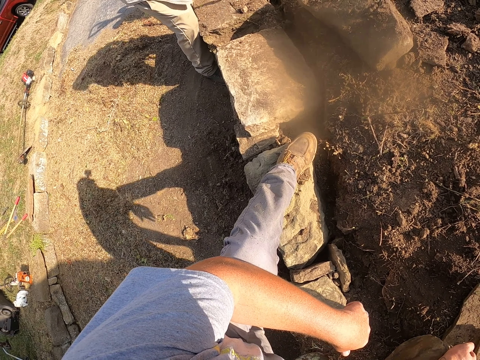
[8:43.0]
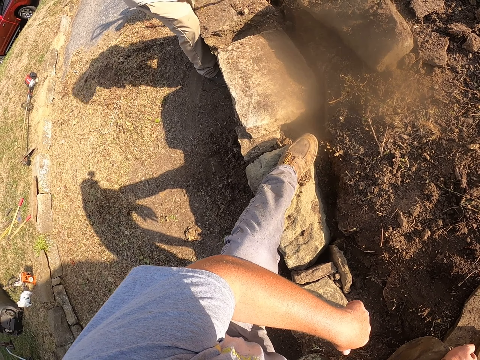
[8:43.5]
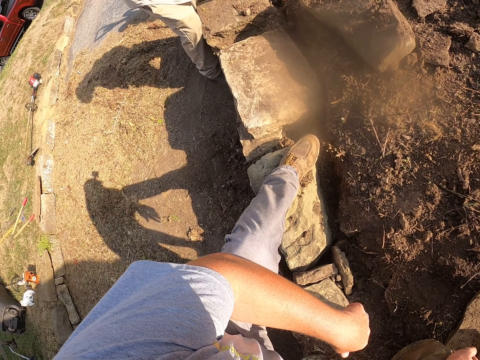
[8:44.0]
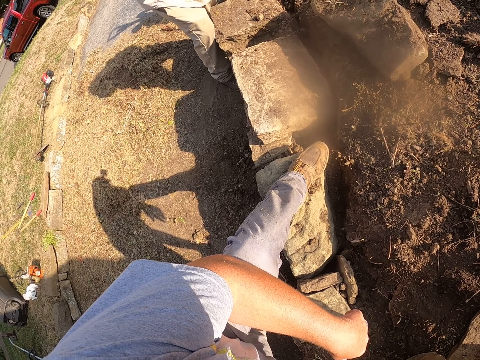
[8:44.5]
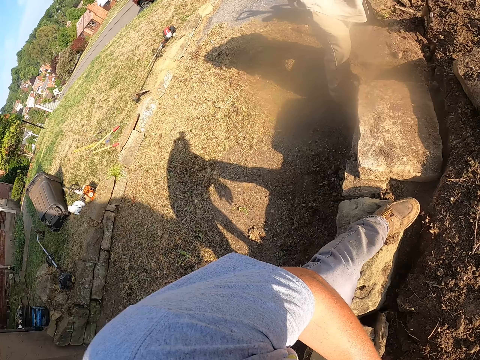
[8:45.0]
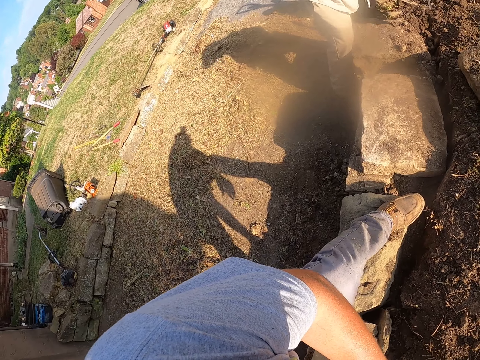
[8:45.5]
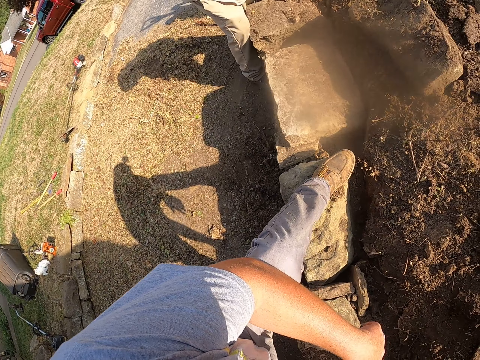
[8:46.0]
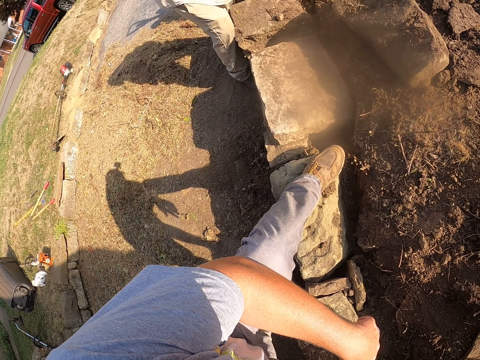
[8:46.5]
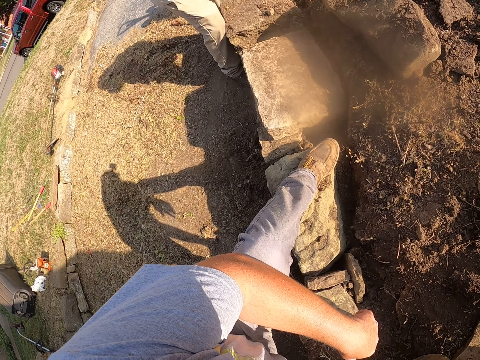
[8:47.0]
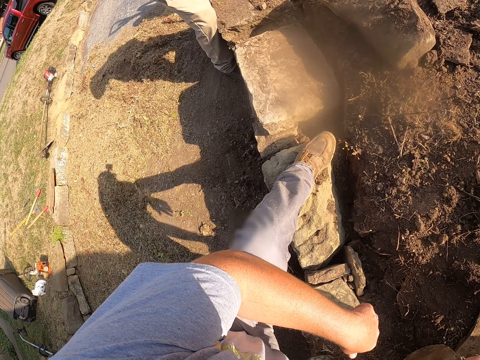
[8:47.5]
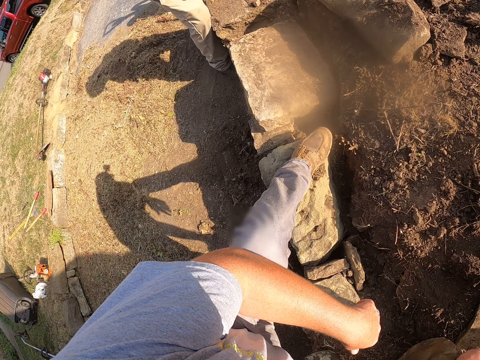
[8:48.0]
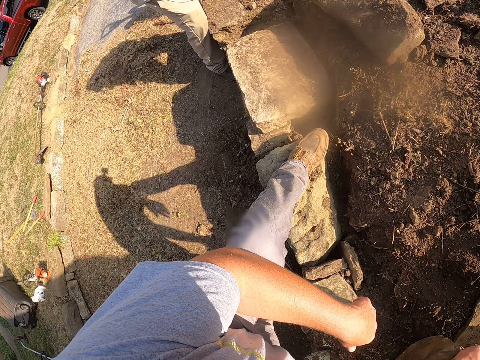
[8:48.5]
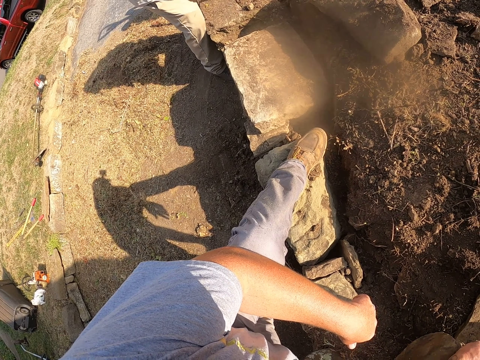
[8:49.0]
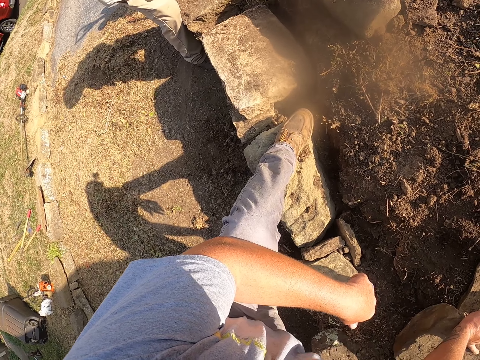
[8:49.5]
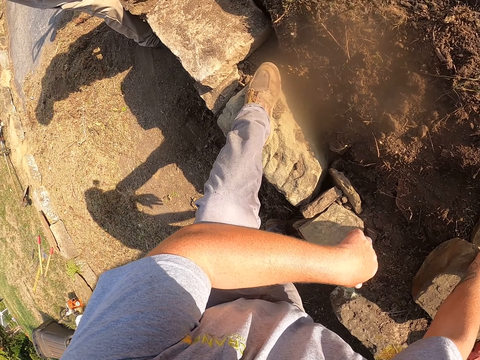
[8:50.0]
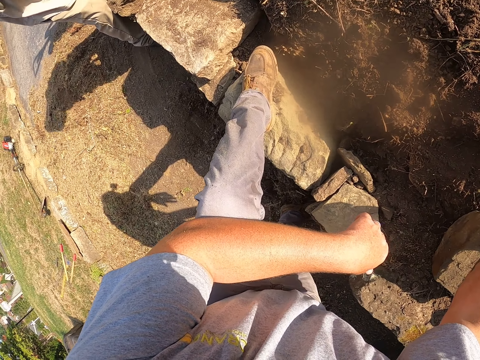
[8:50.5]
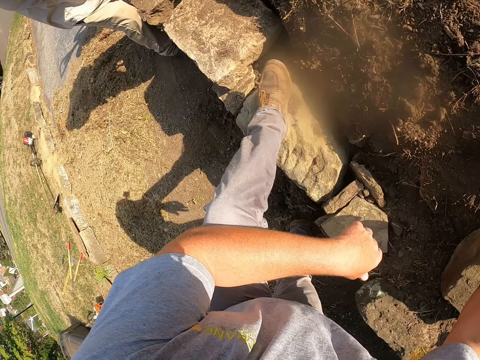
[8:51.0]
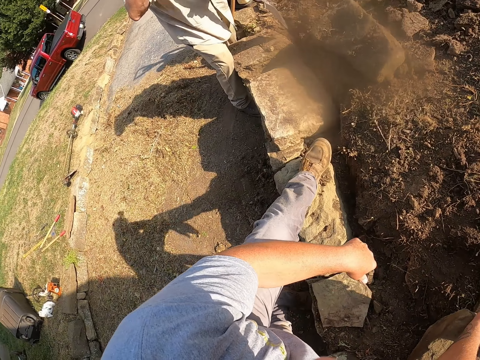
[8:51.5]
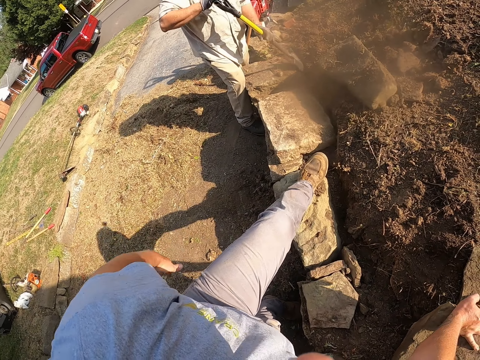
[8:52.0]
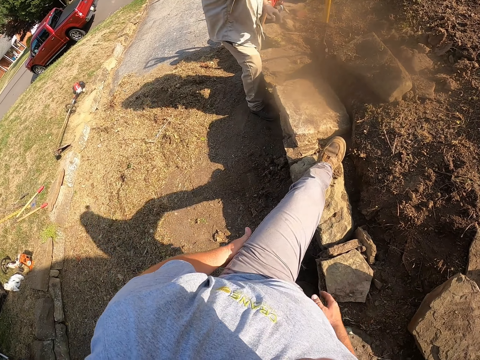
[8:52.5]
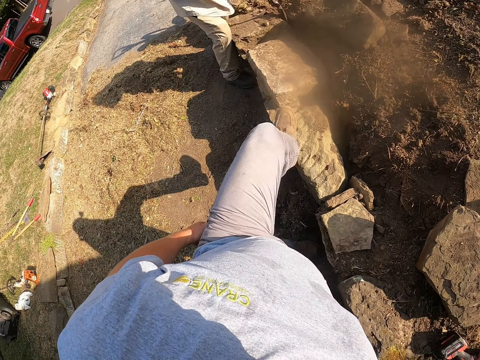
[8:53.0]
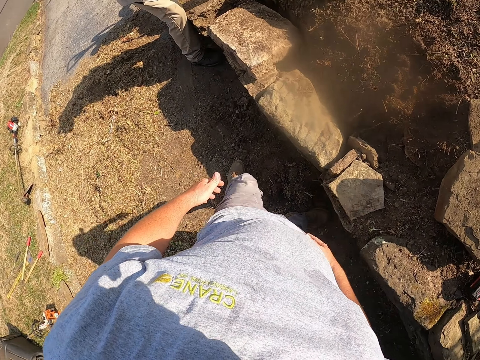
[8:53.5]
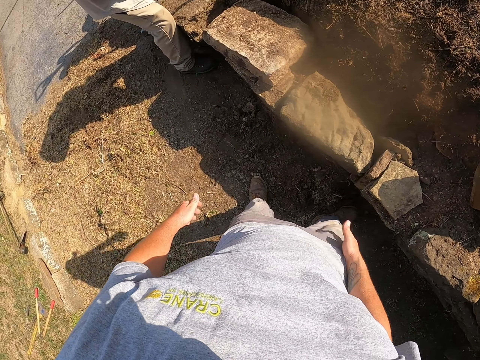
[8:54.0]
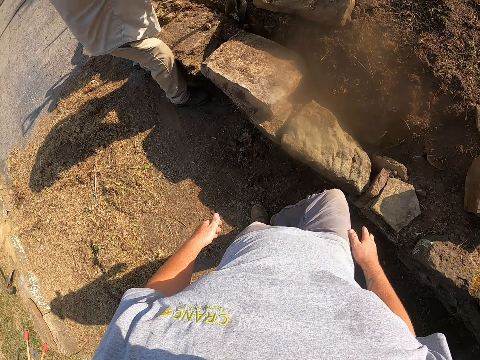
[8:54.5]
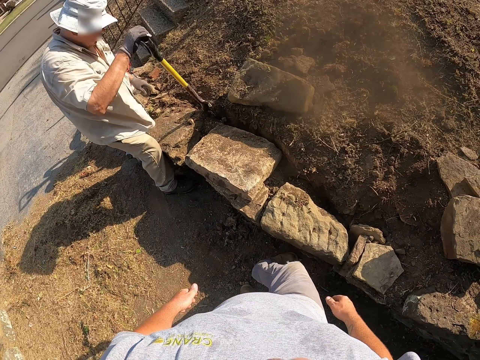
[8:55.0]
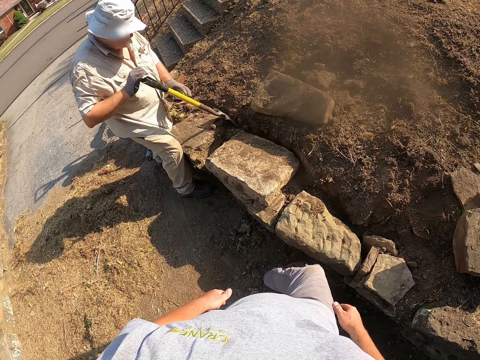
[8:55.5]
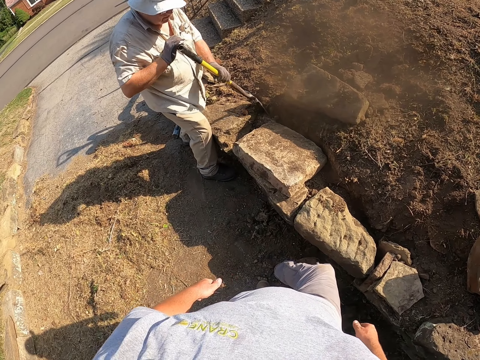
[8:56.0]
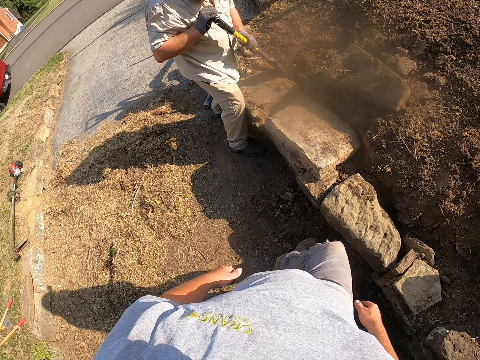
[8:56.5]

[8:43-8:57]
The camera wearer looks around a verandah. He moves around the verandah. He stands up. He wipes his right hand on his clothes. He moves on the pavement.

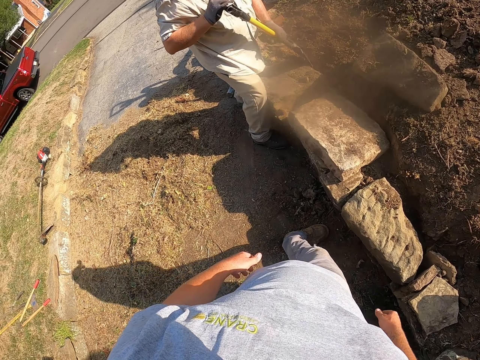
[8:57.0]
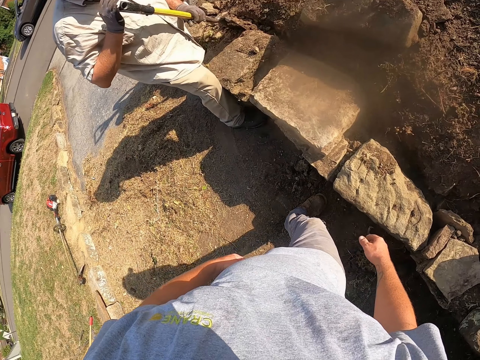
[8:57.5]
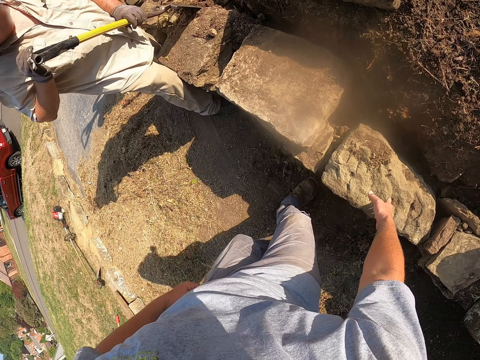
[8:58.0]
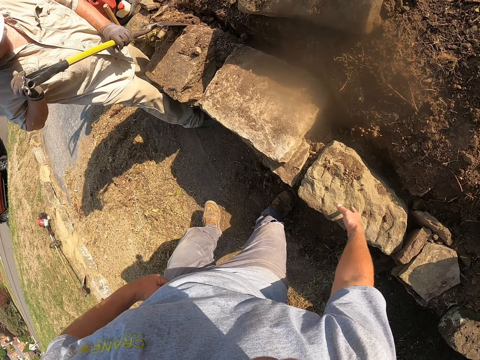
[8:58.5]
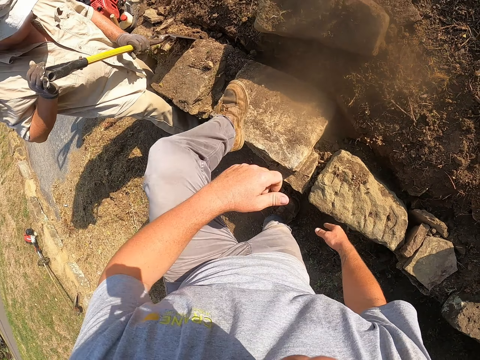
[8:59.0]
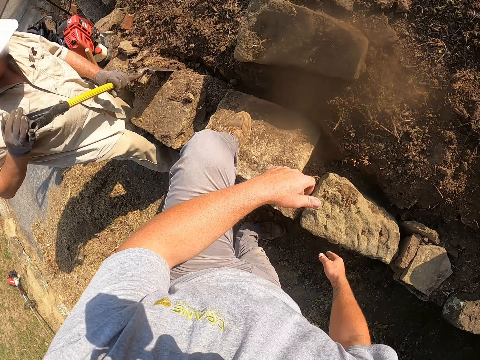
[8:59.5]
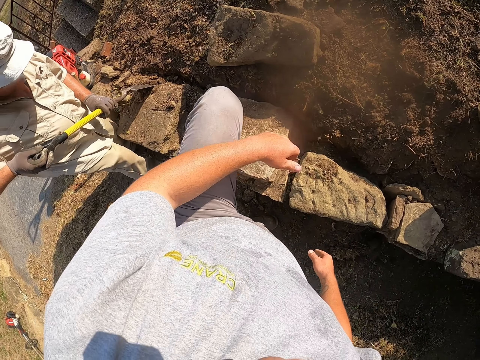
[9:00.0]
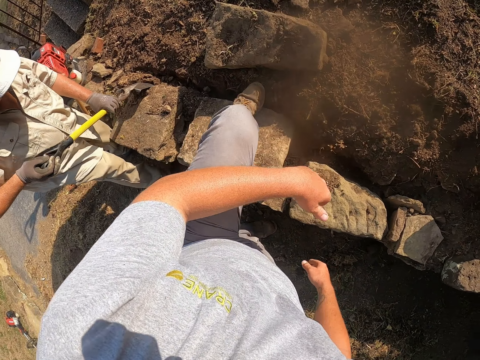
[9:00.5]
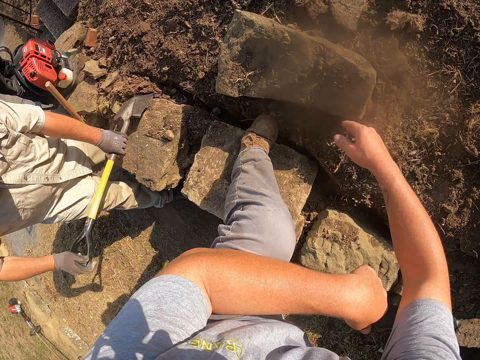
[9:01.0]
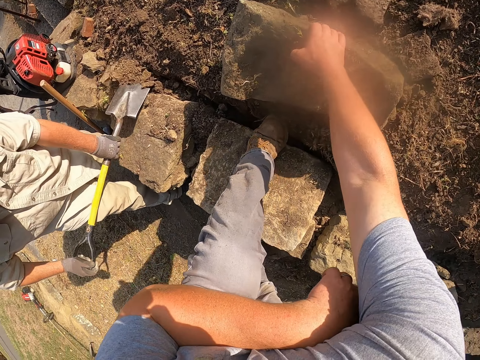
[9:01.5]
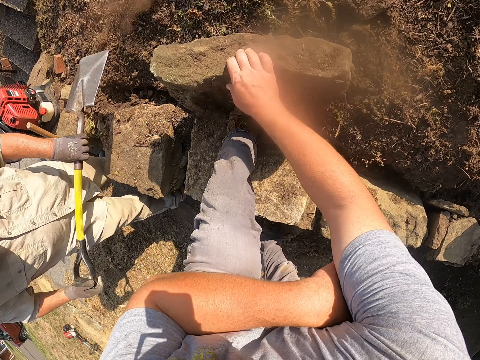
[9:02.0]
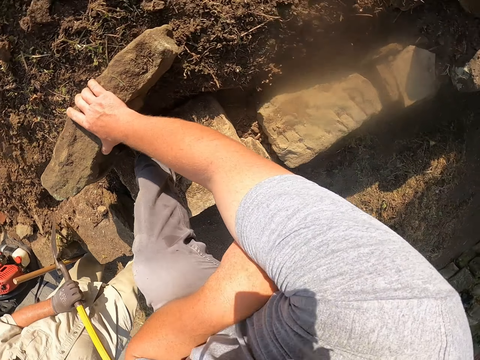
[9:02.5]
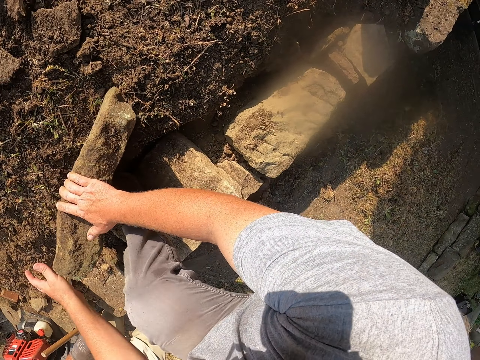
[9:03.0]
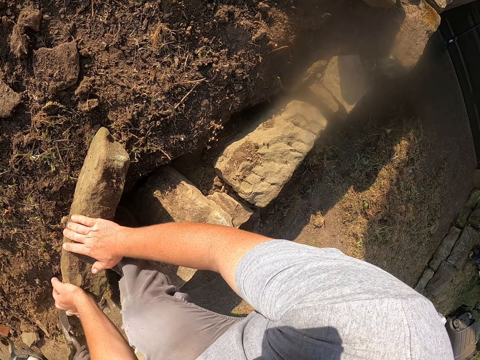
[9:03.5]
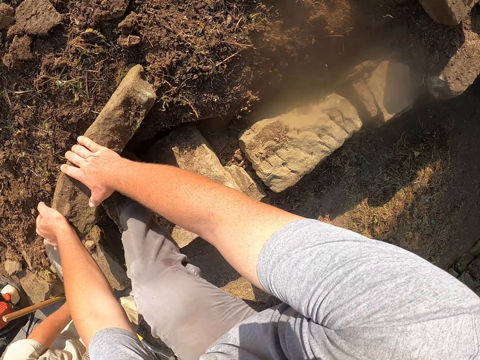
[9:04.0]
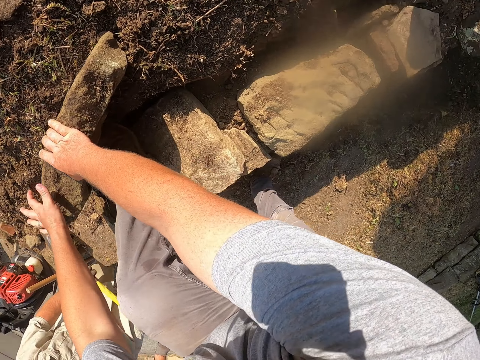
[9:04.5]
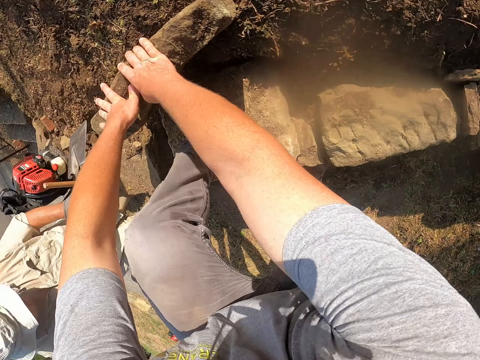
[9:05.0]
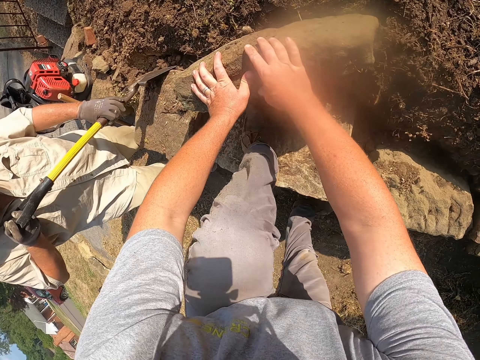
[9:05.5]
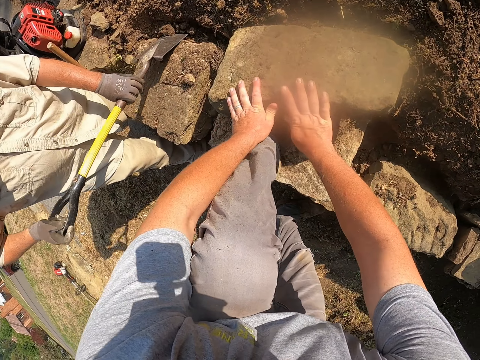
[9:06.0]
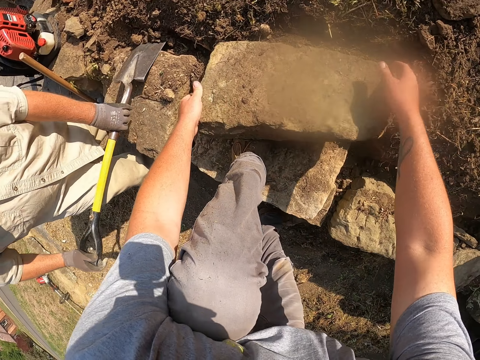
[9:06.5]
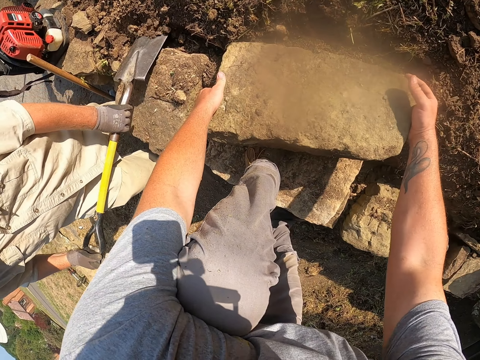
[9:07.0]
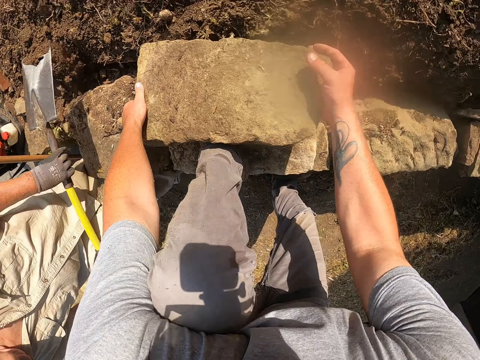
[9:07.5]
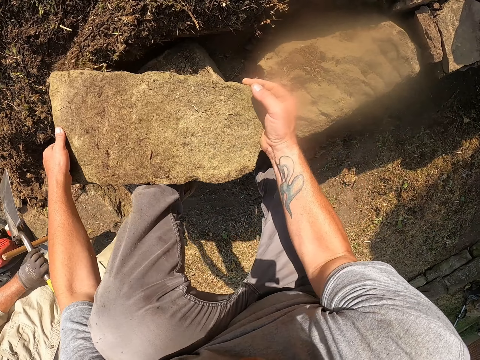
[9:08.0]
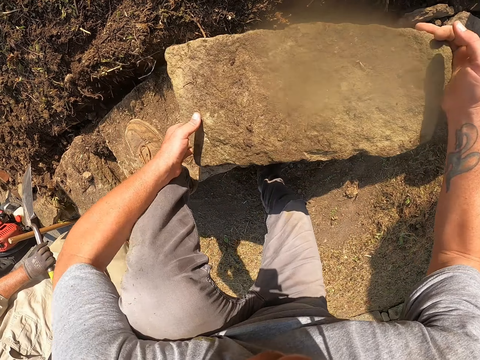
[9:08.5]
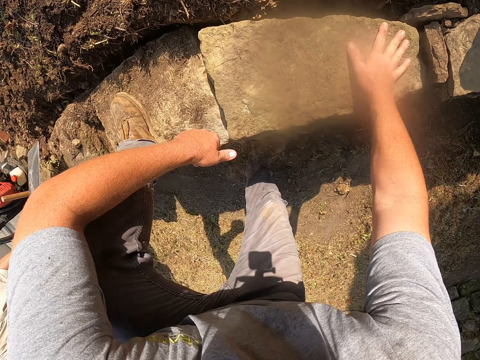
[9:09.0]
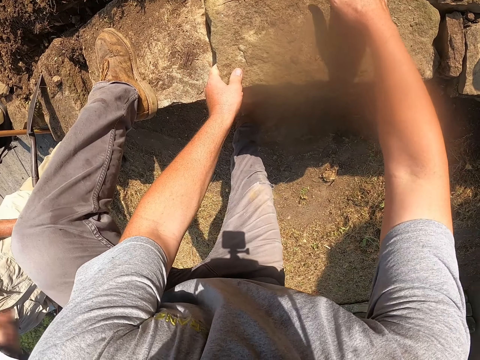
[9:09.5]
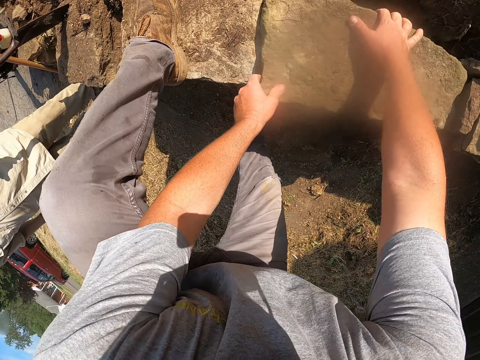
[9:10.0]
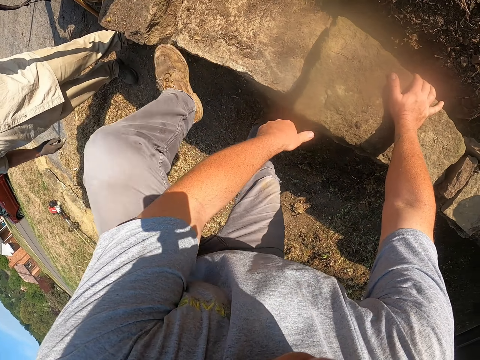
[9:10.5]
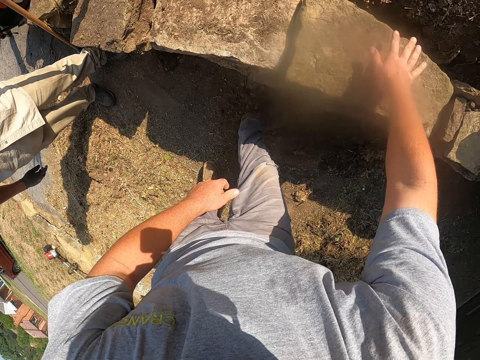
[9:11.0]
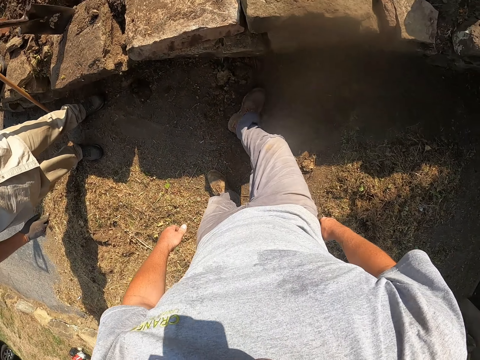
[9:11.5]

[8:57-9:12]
A man digs on the ground with a shovel. The camera wearer holds a block on the ground. He touches the stone with his right hand. He places his leg on the stone. The man digs with the spade. The camera wearer lifts the stone. He moves the block on the ground. He holds the stone with both hands. The man digs on the ground with the shovel. The camera wearer picks up the stone from the ground with both hands. He places the stone on top of the stones. He adjusts the block on the ground. He puts his leg on the floor.
